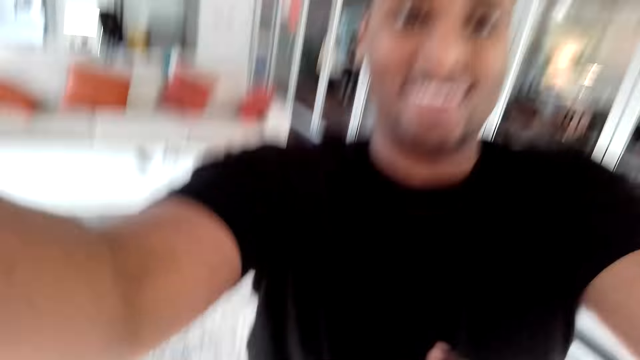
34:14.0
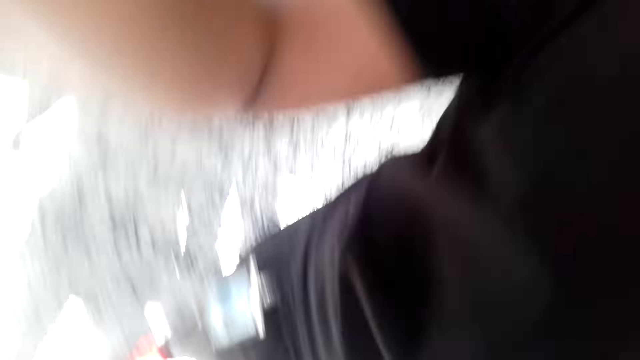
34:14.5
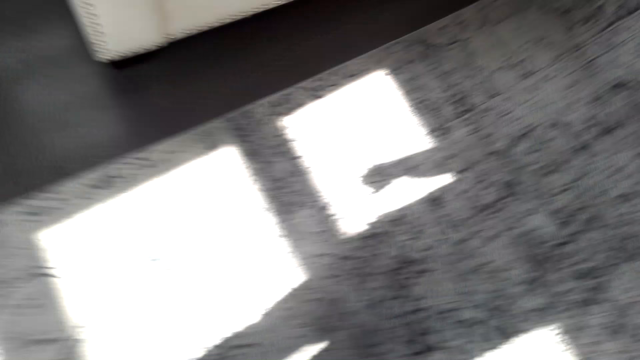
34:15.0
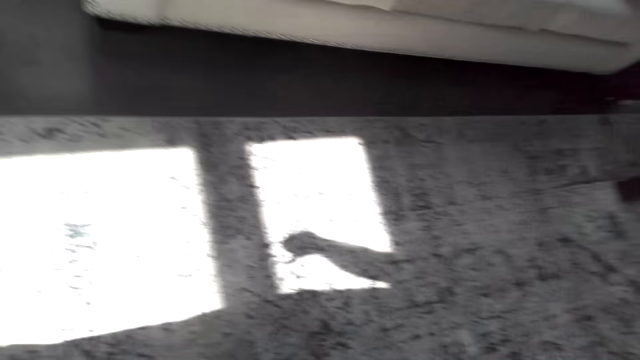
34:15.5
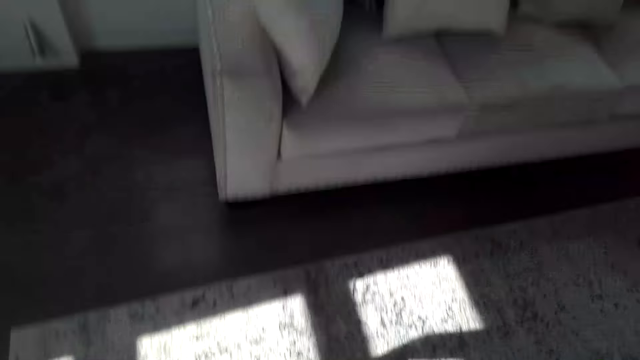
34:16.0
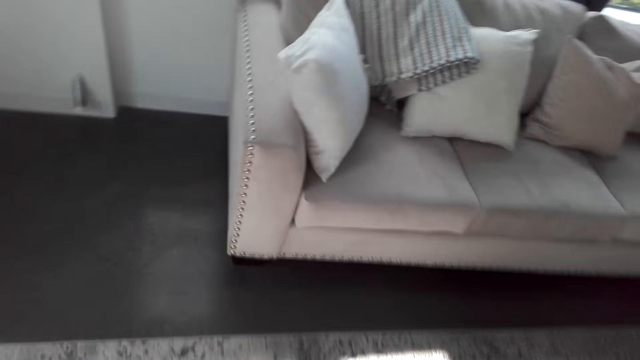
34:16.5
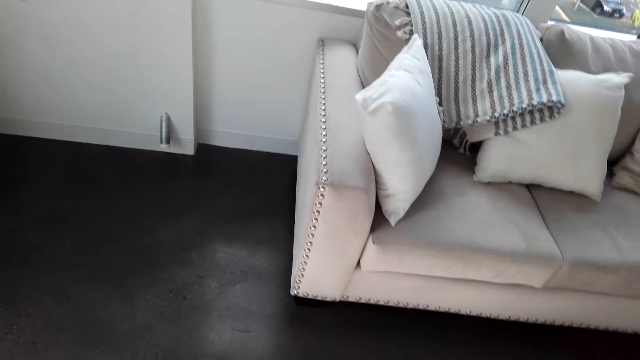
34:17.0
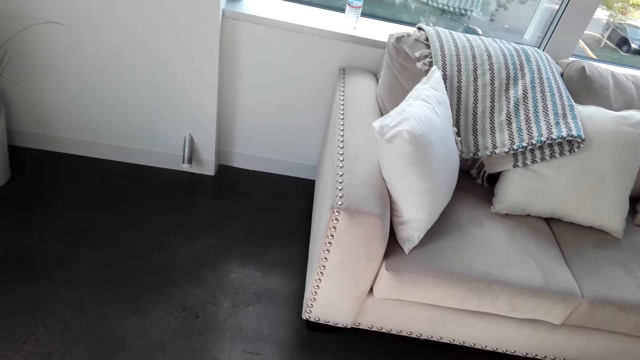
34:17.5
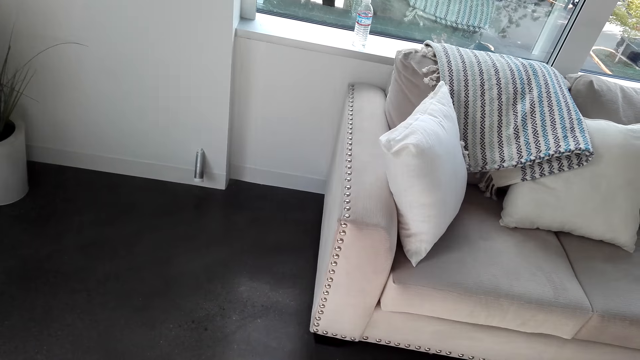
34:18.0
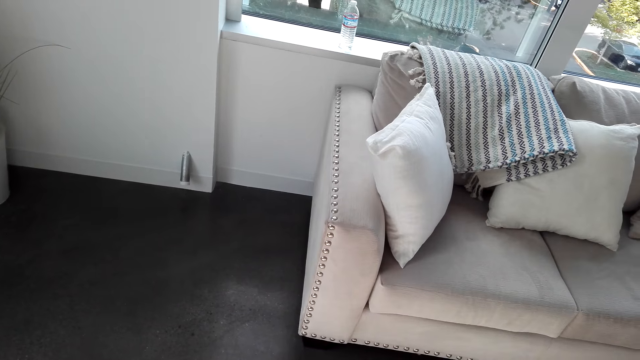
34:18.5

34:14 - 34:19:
A man picks up the camera wearer's camera. The man touches the camera.
